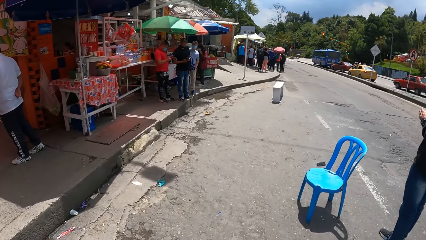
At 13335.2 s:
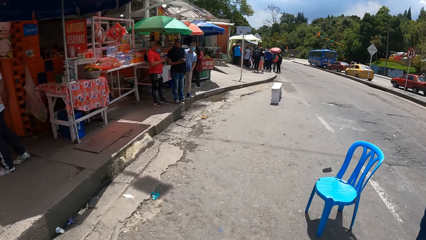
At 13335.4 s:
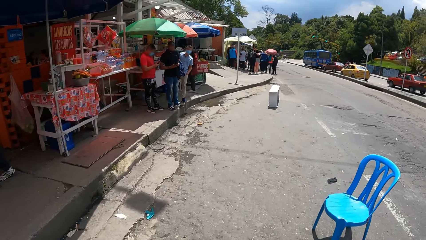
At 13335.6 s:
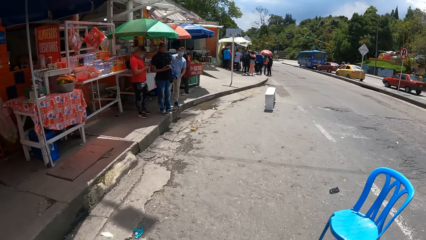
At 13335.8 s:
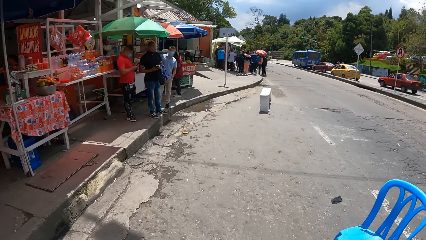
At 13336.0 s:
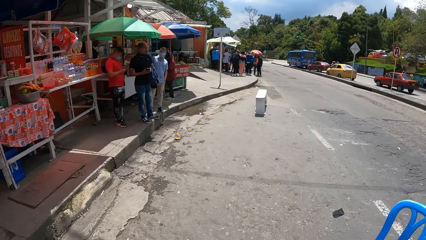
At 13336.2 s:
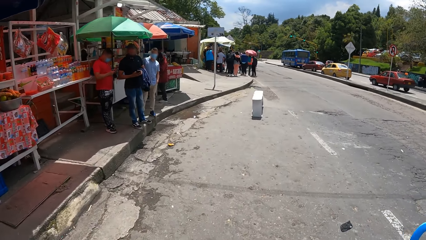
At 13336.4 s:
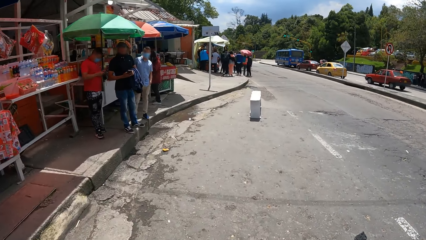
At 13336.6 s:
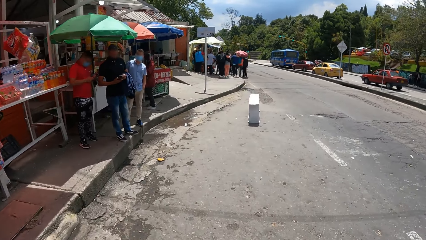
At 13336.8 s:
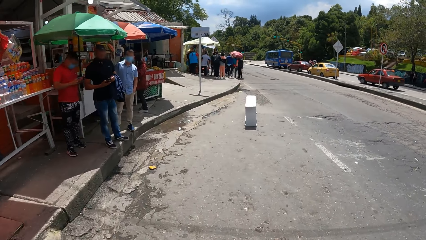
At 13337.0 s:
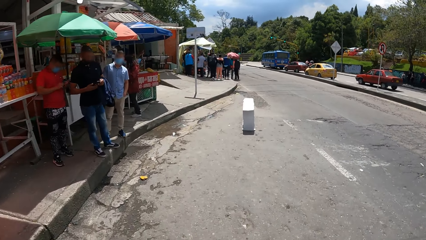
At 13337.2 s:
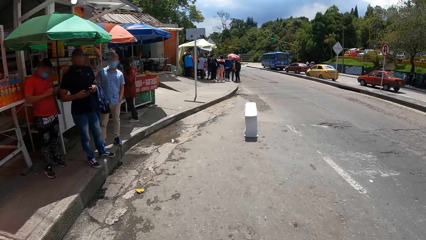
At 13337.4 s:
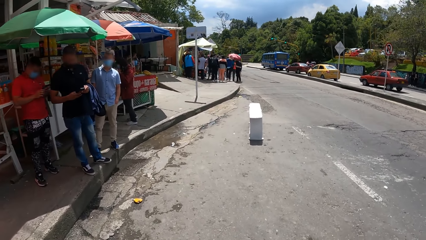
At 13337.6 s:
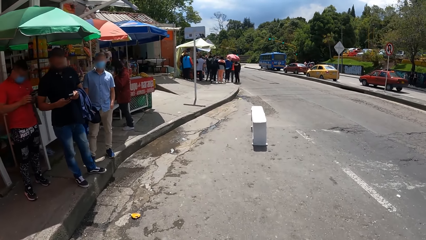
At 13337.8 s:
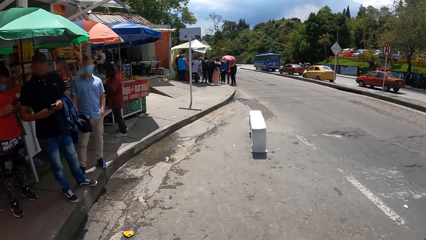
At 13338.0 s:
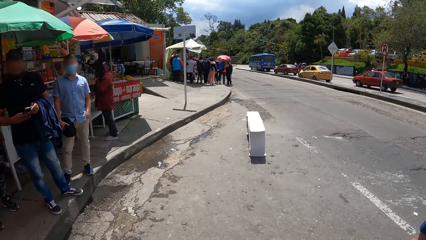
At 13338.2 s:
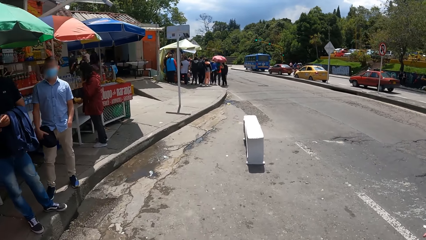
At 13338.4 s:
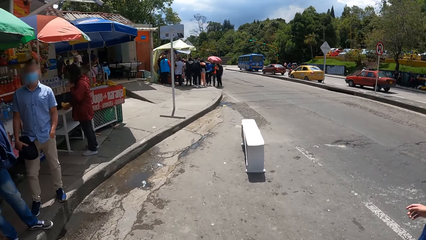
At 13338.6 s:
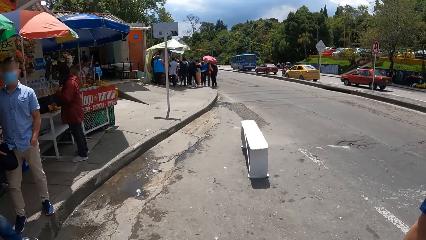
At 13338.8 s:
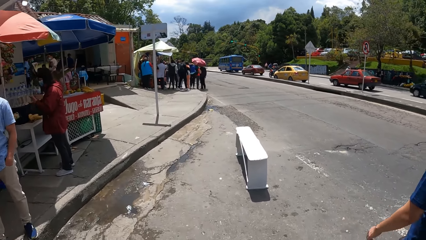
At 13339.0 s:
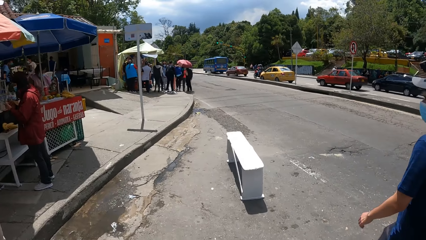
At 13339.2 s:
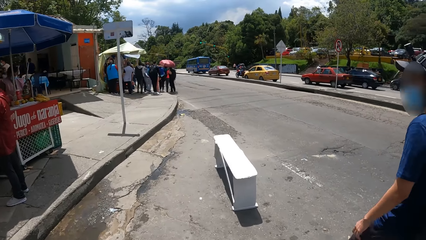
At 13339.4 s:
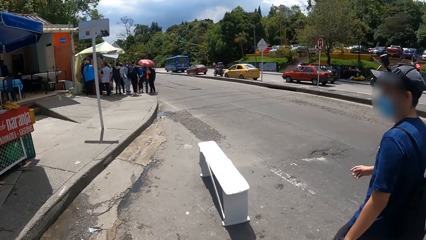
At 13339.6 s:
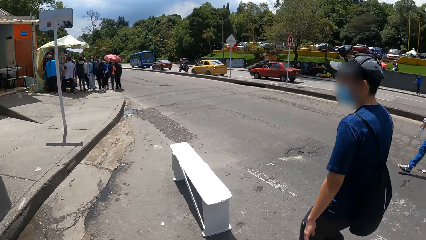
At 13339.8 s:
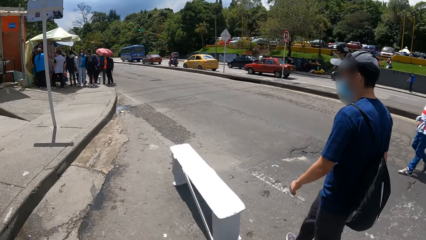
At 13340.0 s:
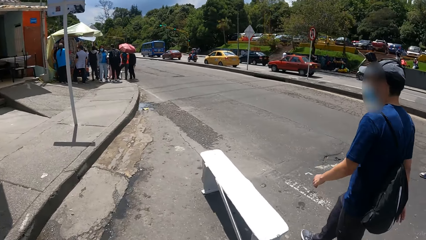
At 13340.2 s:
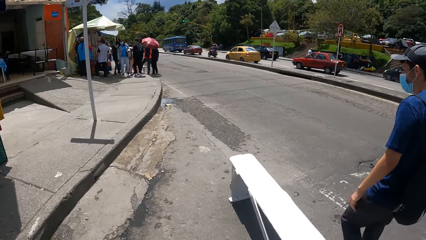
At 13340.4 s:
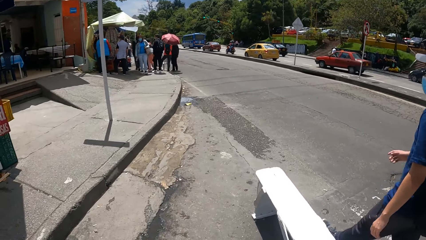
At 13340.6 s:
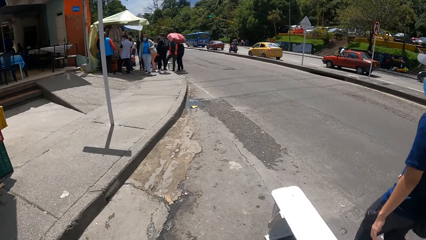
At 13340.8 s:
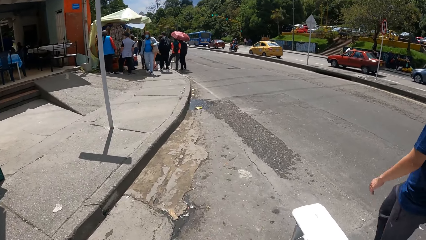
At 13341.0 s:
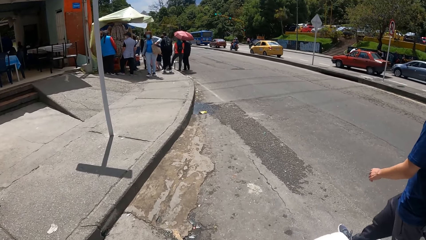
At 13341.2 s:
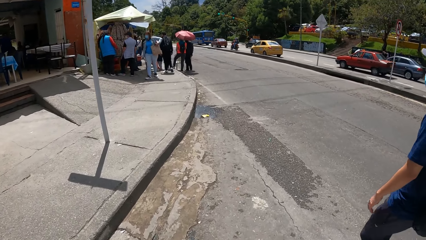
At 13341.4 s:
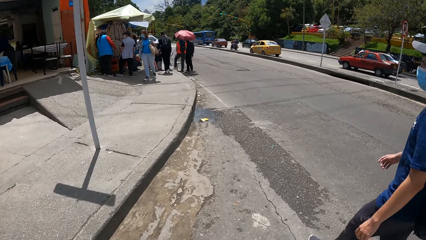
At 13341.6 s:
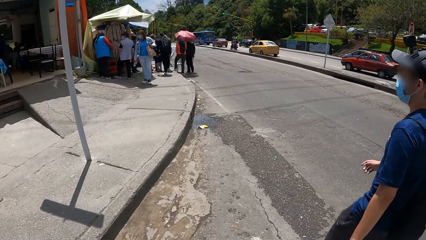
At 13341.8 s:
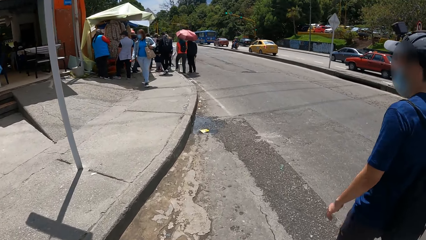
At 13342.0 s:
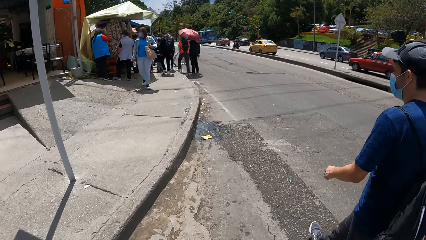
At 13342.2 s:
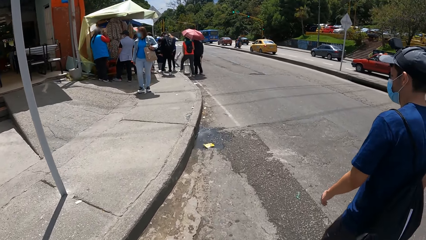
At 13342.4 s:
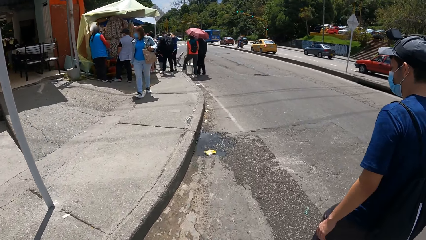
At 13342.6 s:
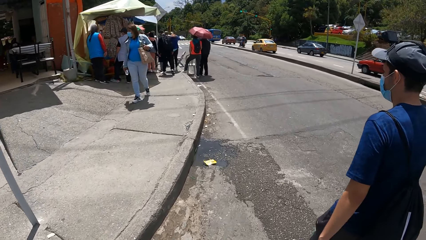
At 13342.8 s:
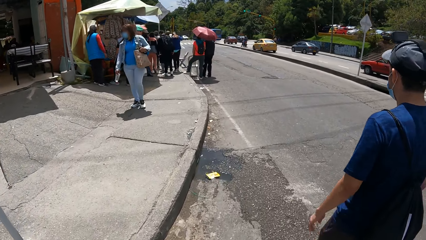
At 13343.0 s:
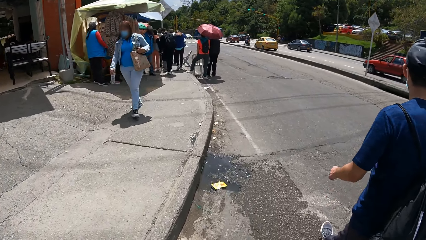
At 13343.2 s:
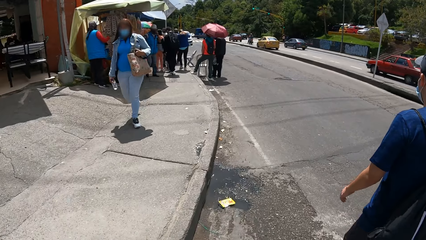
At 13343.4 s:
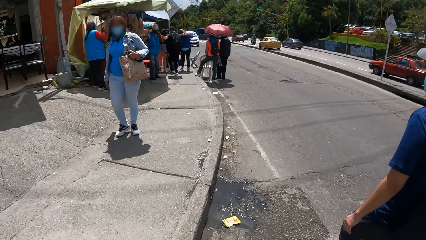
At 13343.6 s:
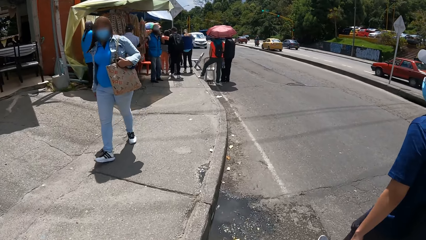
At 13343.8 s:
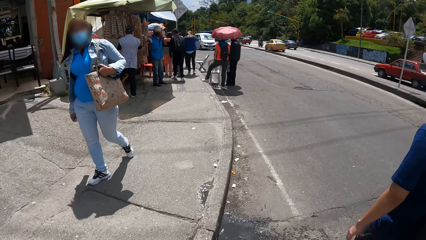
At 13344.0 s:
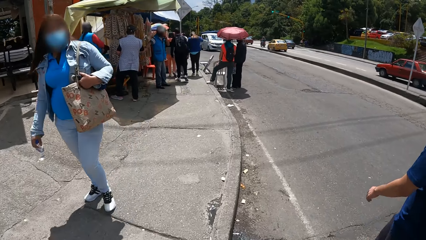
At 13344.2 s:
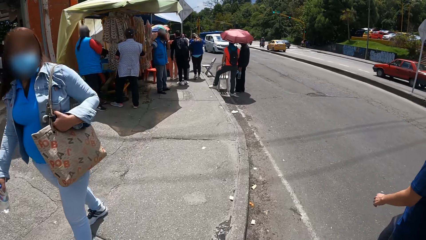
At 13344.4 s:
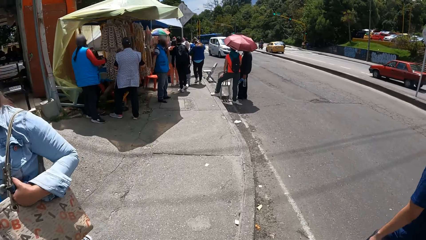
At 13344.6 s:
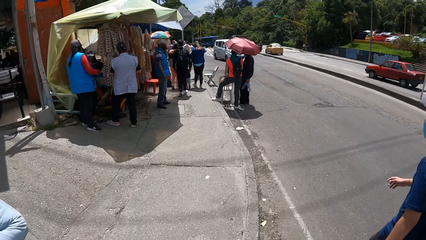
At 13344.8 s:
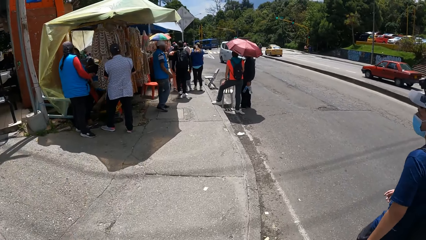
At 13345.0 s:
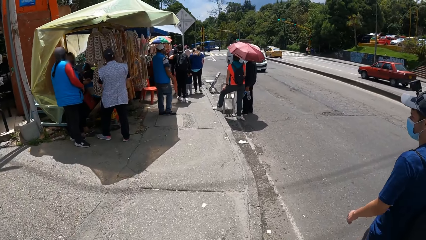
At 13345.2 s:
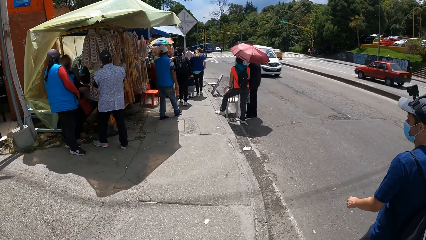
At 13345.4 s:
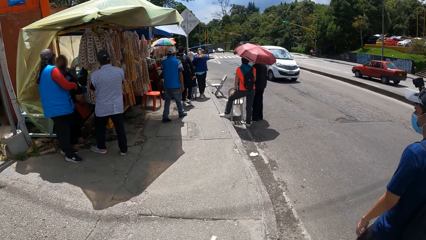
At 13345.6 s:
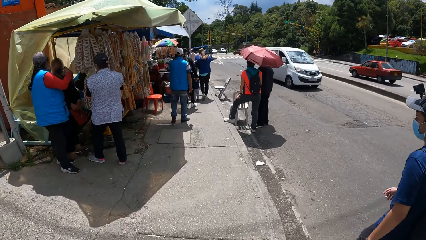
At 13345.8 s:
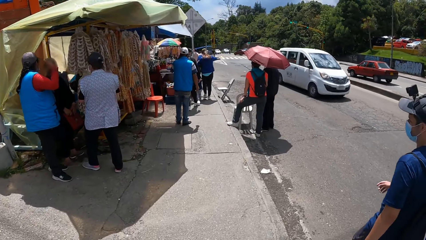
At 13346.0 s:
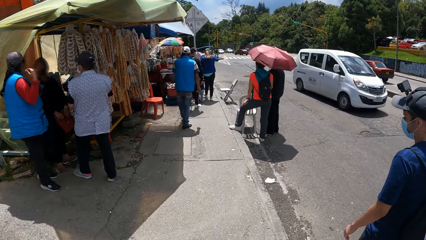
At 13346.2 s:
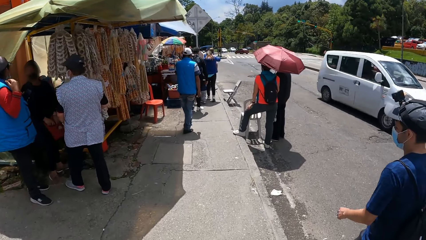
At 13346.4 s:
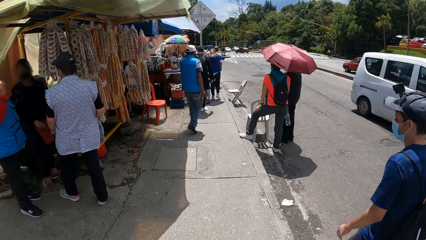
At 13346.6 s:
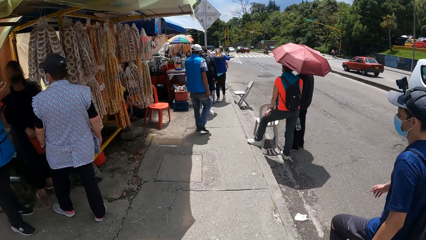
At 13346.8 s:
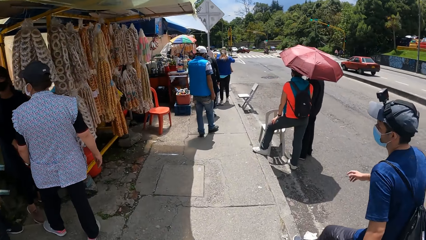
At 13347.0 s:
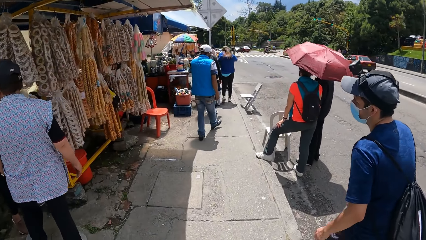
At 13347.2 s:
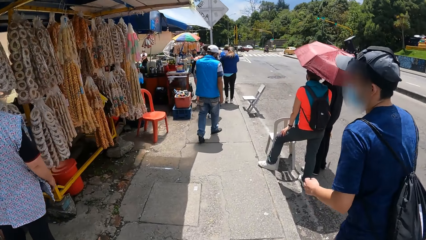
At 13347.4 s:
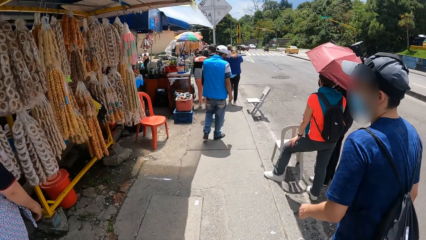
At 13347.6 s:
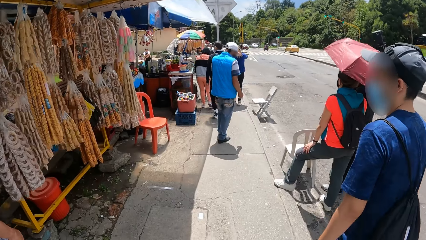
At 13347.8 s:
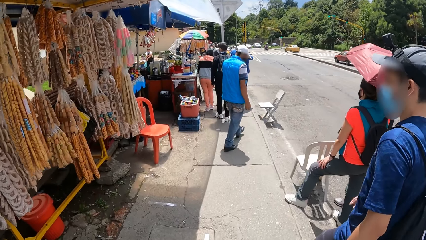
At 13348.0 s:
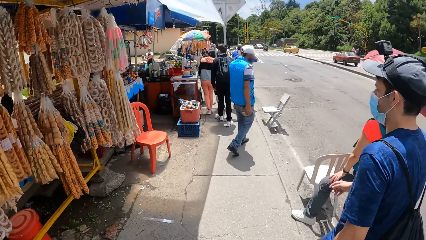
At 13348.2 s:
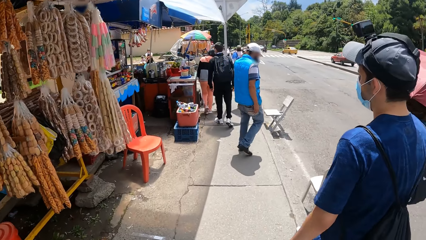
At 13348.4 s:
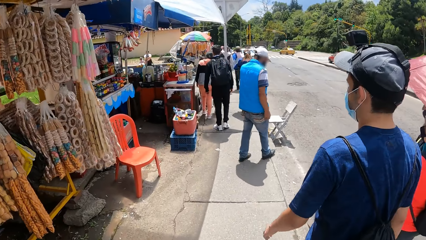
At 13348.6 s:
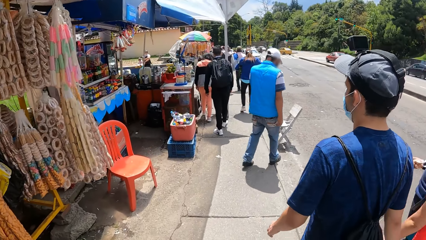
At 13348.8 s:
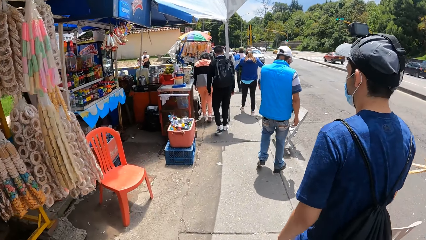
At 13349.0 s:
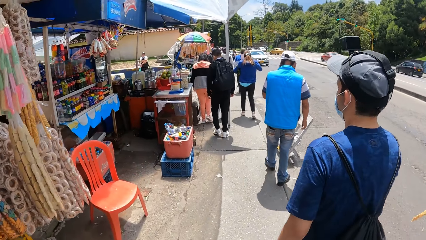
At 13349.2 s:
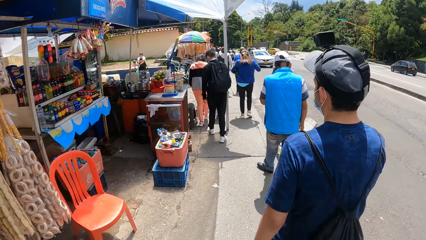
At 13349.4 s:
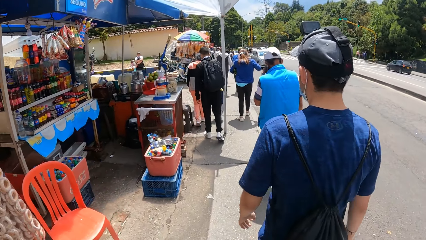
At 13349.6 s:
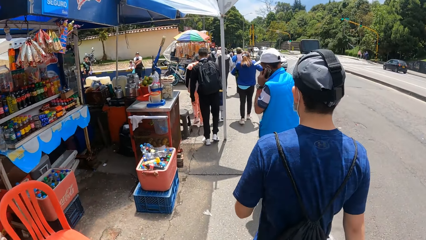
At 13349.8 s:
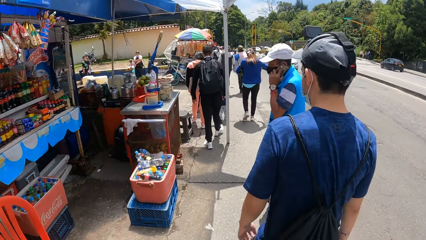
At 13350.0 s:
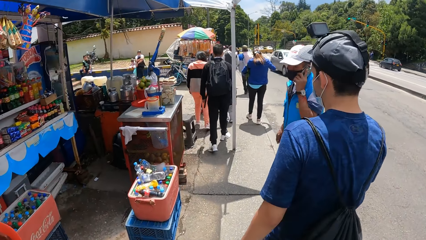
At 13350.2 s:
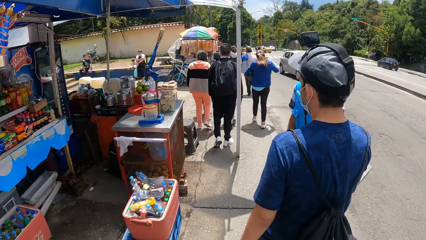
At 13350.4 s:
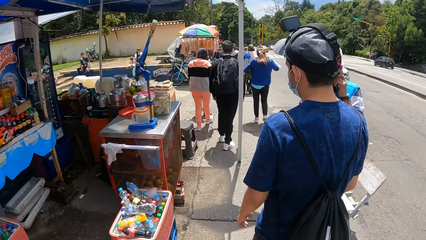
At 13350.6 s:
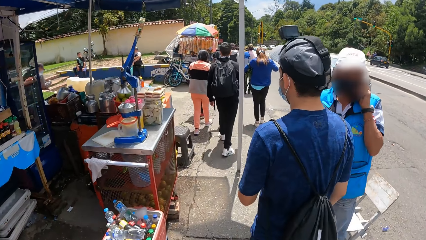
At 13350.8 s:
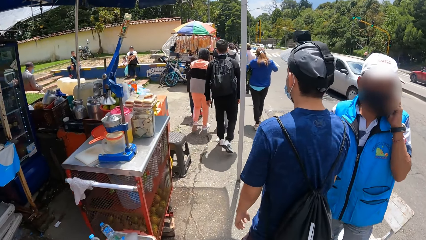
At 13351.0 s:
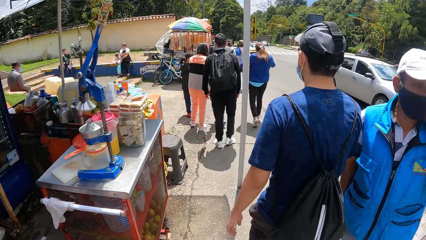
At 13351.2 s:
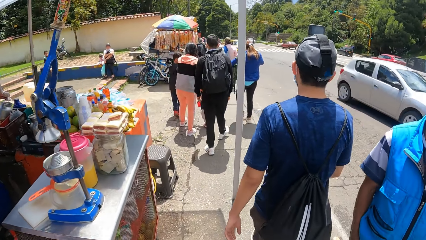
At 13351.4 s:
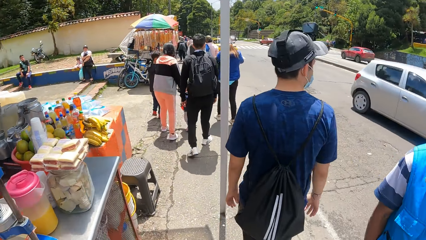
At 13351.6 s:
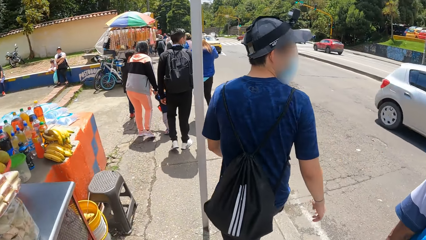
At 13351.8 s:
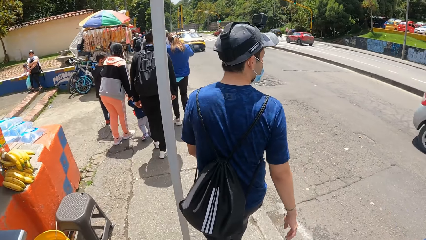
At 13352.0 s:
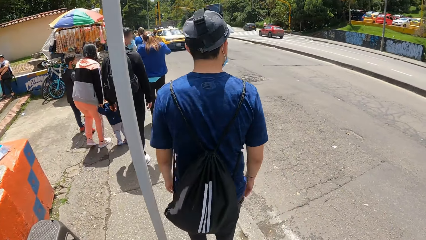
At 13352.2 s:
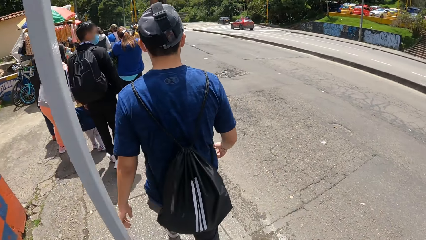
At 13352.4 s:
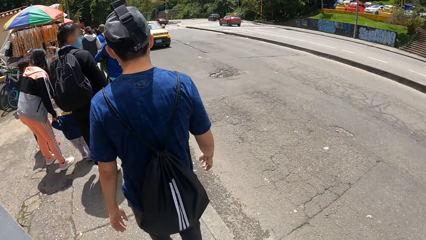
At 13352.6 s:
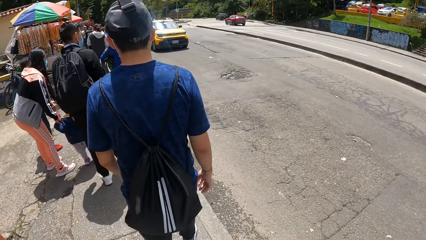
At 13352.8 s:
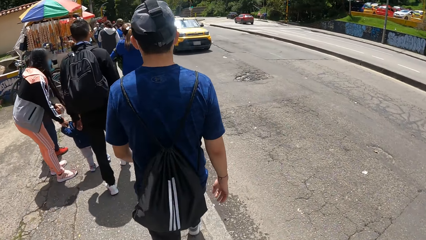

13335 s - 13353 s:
The man walks past the camera wearer on the road. The camera wearer walks on the pathway. The man walks up the sidewalk.
